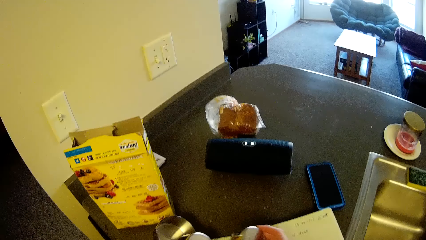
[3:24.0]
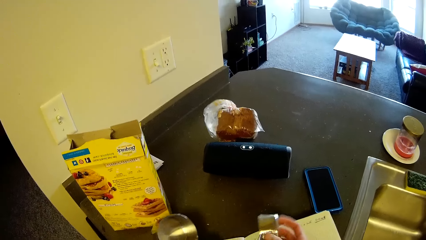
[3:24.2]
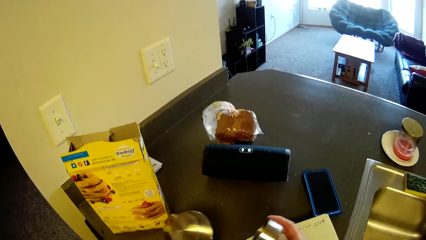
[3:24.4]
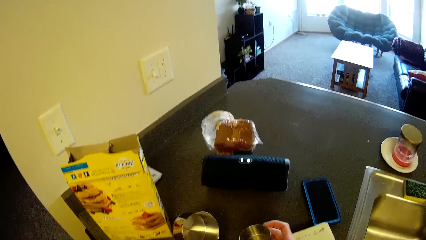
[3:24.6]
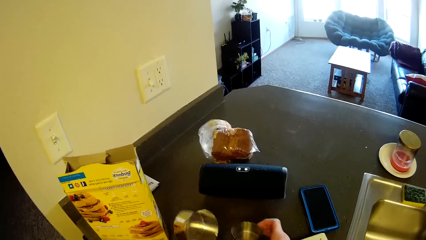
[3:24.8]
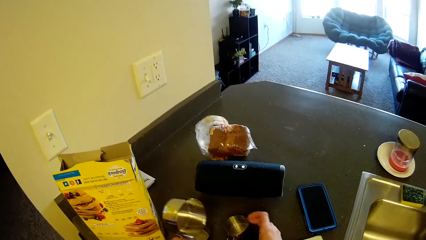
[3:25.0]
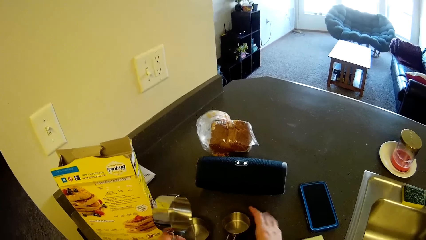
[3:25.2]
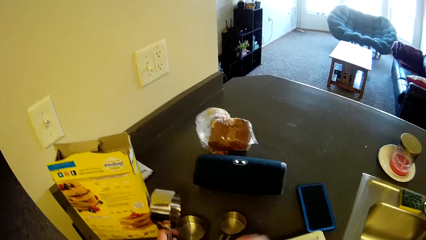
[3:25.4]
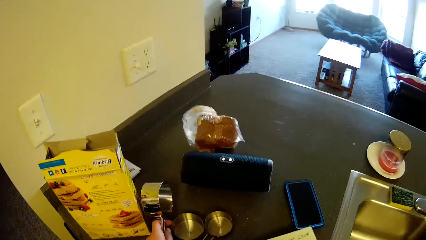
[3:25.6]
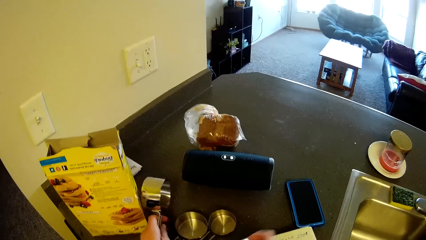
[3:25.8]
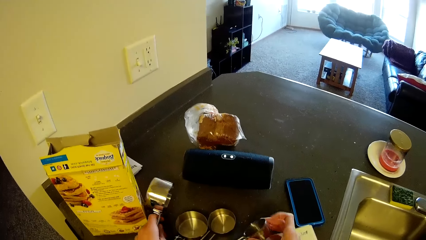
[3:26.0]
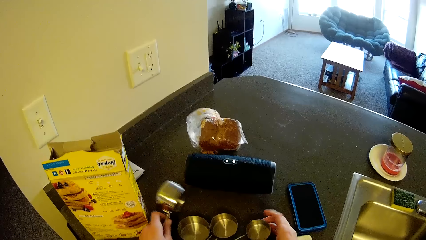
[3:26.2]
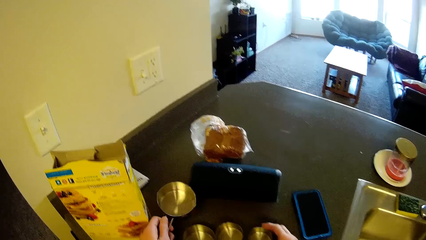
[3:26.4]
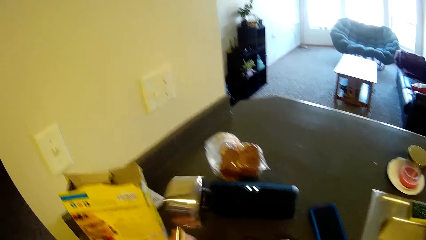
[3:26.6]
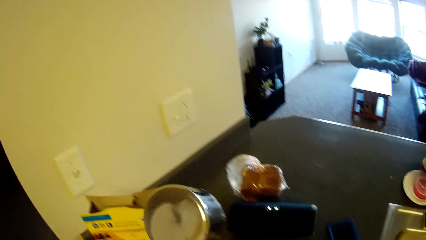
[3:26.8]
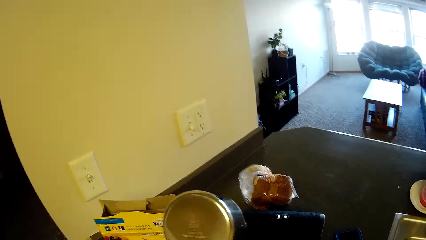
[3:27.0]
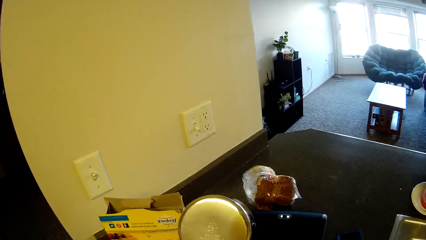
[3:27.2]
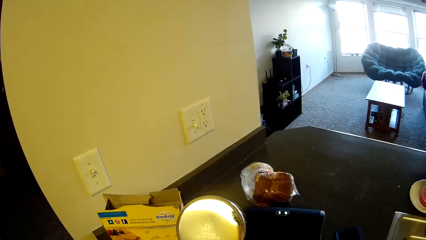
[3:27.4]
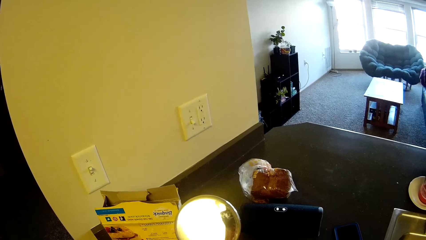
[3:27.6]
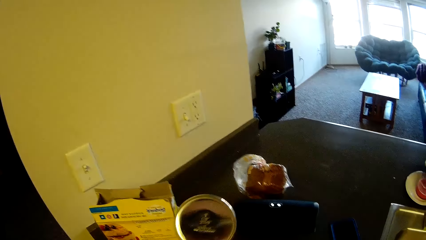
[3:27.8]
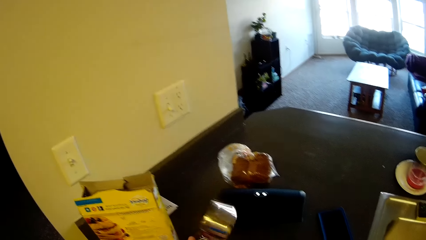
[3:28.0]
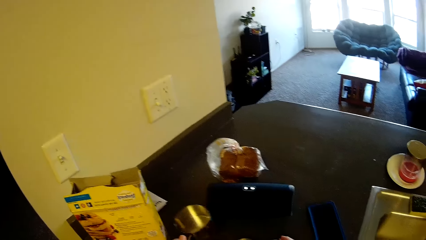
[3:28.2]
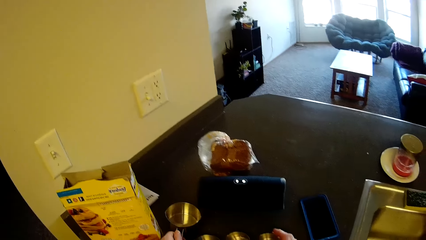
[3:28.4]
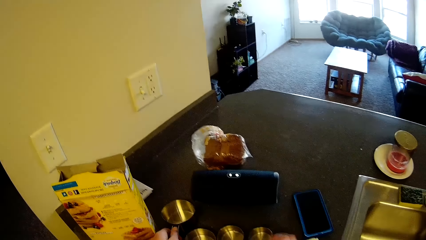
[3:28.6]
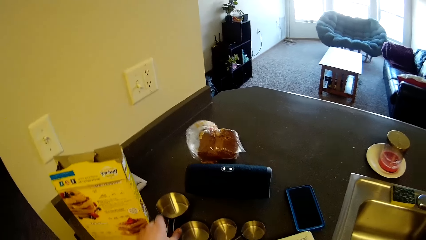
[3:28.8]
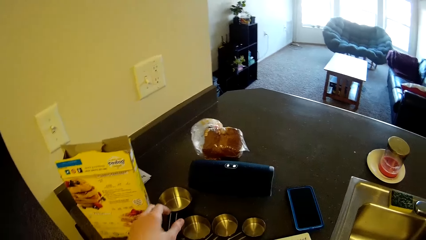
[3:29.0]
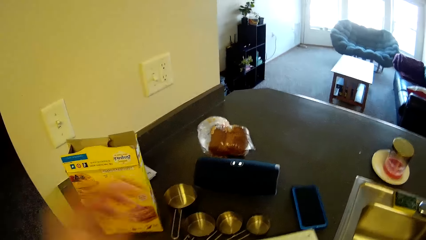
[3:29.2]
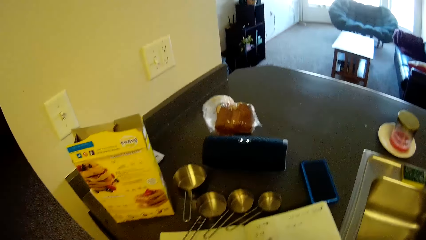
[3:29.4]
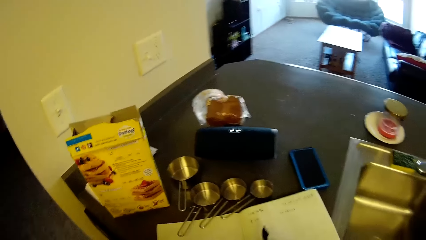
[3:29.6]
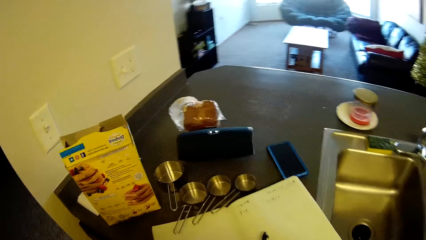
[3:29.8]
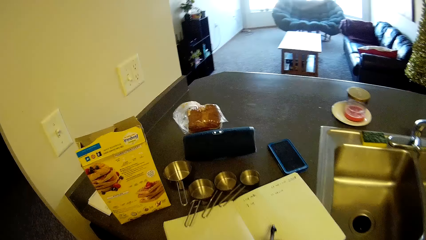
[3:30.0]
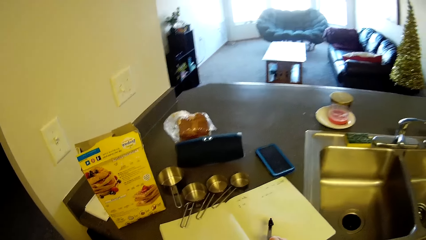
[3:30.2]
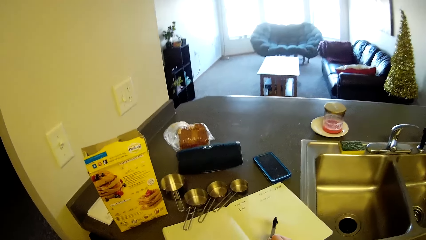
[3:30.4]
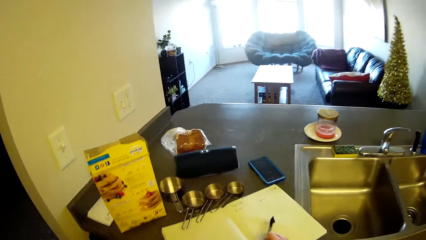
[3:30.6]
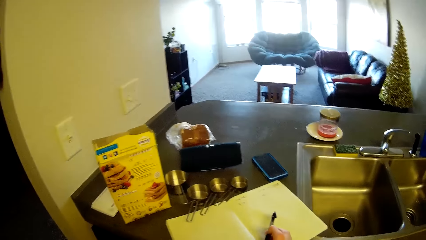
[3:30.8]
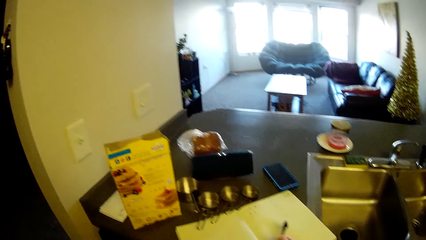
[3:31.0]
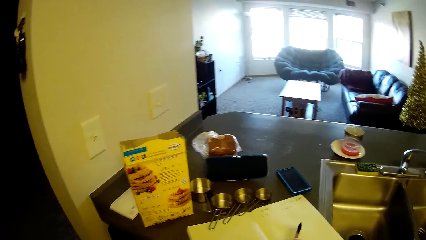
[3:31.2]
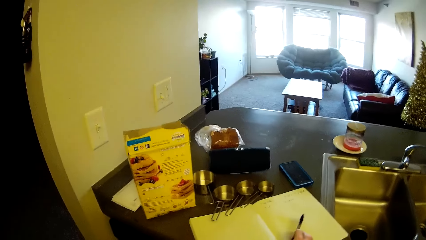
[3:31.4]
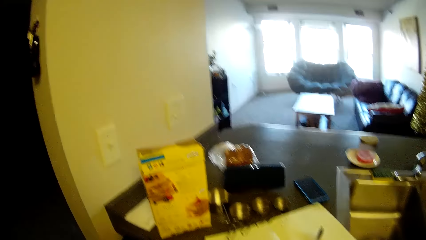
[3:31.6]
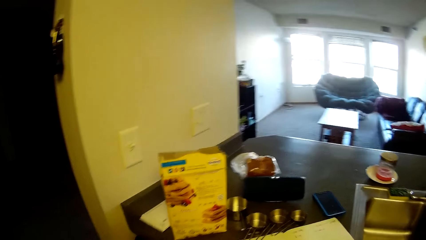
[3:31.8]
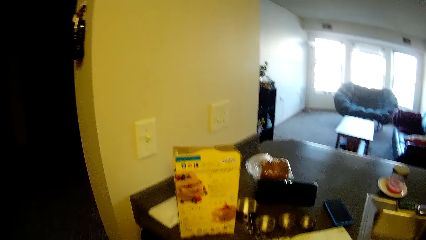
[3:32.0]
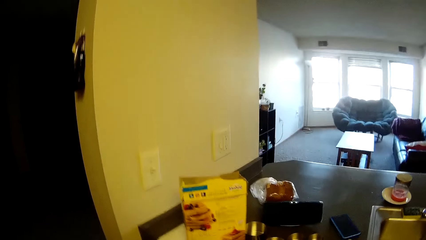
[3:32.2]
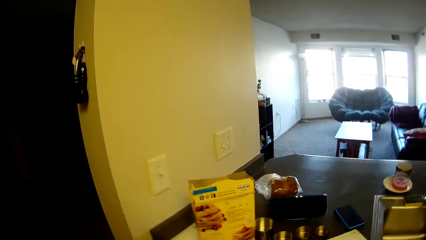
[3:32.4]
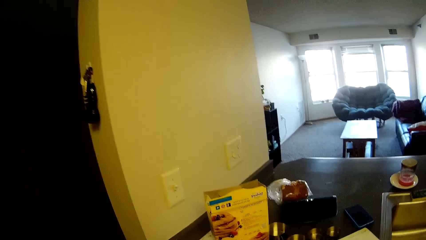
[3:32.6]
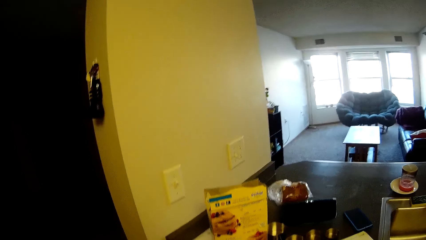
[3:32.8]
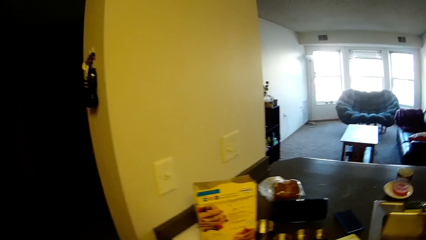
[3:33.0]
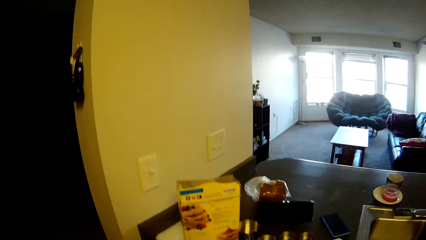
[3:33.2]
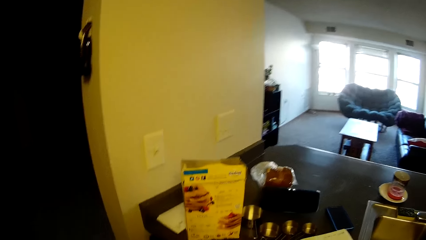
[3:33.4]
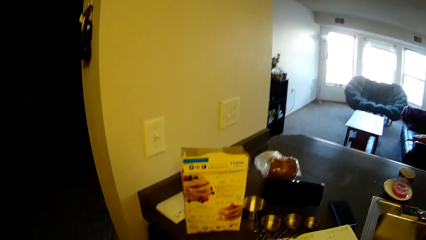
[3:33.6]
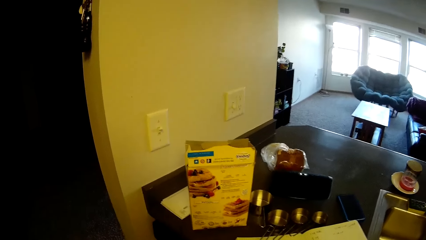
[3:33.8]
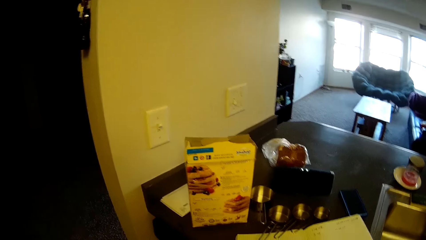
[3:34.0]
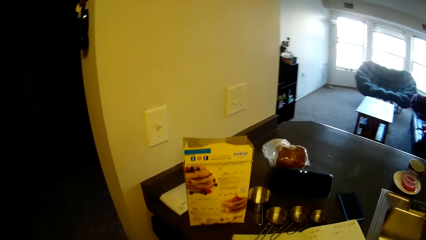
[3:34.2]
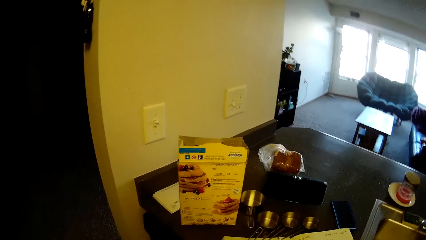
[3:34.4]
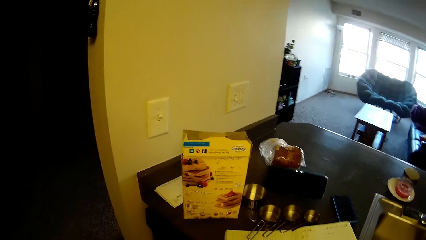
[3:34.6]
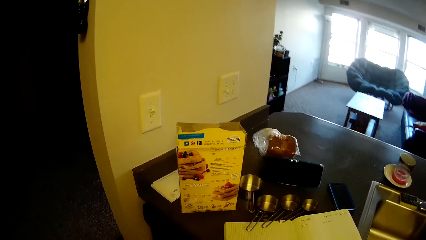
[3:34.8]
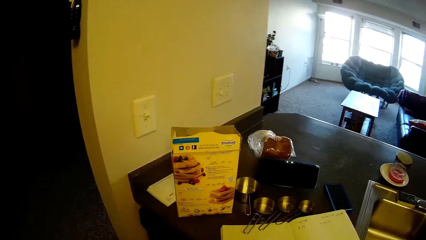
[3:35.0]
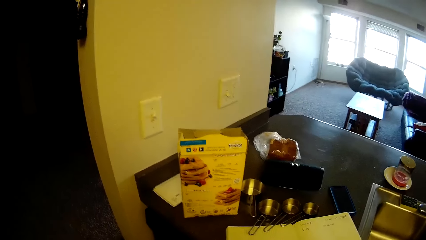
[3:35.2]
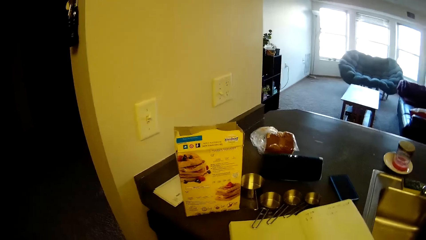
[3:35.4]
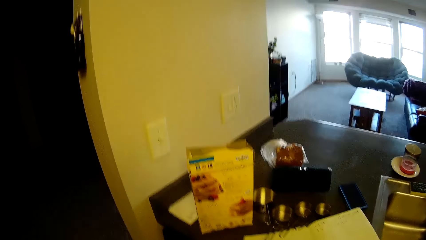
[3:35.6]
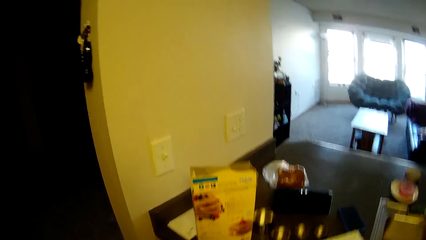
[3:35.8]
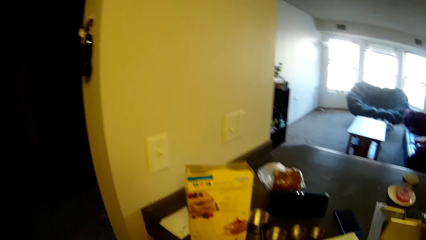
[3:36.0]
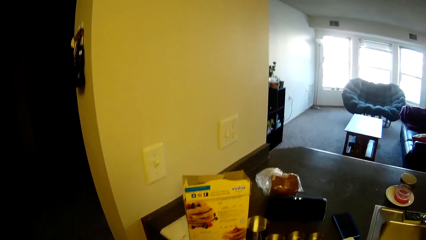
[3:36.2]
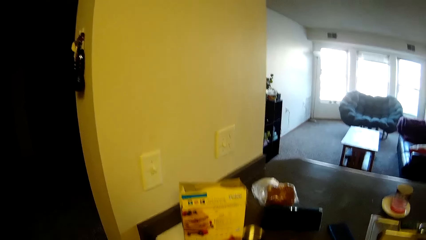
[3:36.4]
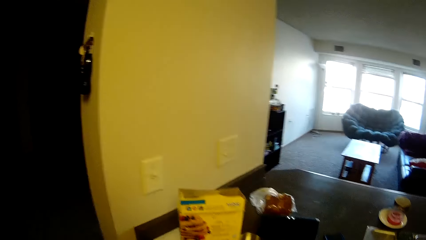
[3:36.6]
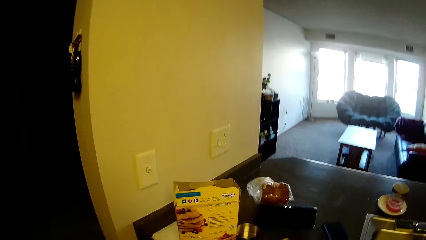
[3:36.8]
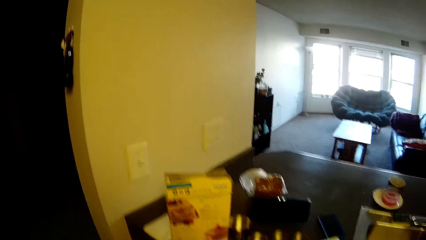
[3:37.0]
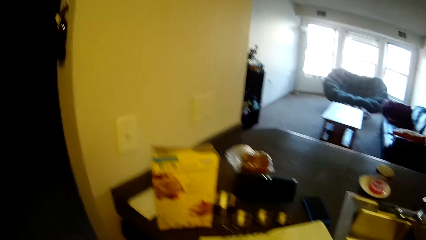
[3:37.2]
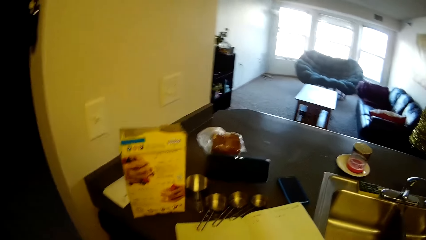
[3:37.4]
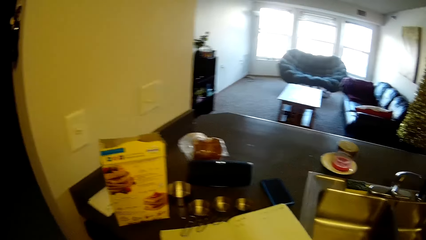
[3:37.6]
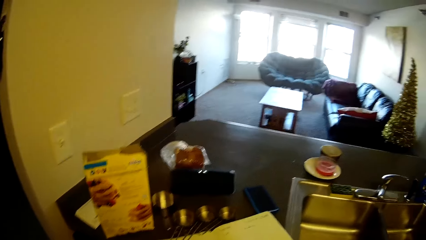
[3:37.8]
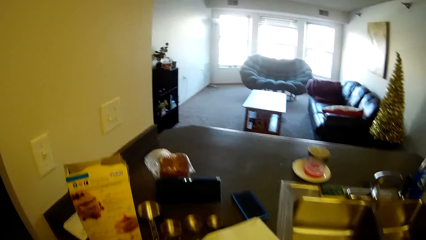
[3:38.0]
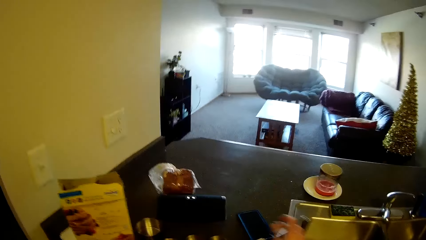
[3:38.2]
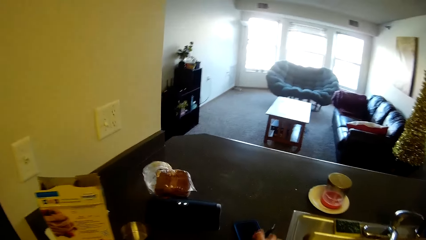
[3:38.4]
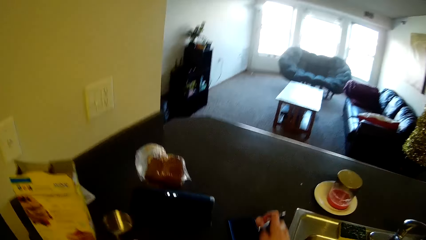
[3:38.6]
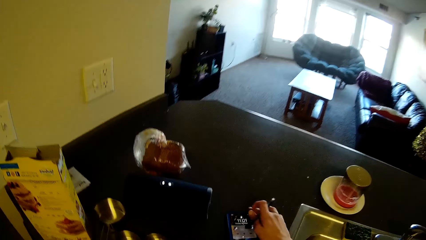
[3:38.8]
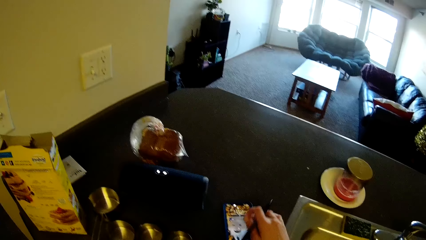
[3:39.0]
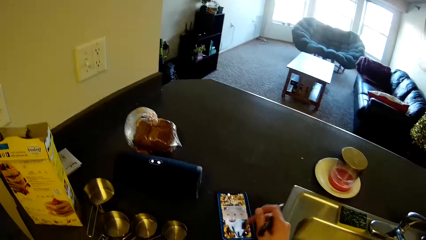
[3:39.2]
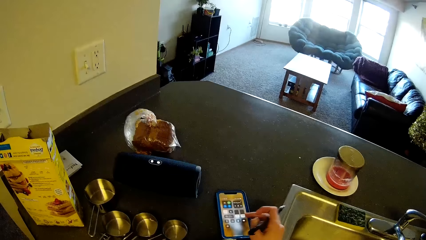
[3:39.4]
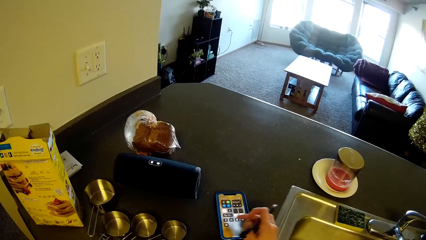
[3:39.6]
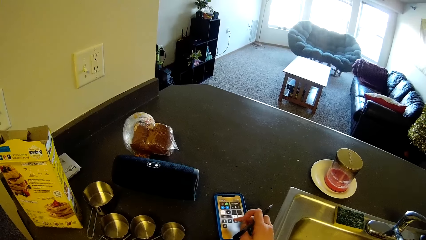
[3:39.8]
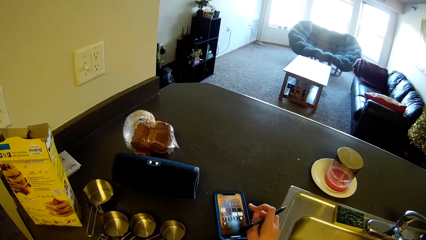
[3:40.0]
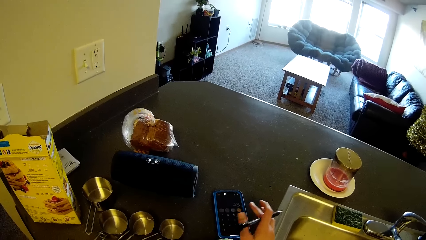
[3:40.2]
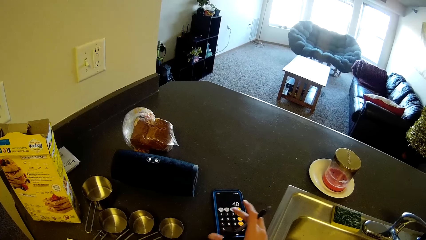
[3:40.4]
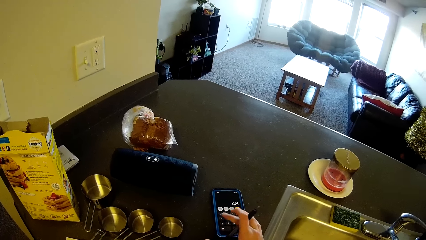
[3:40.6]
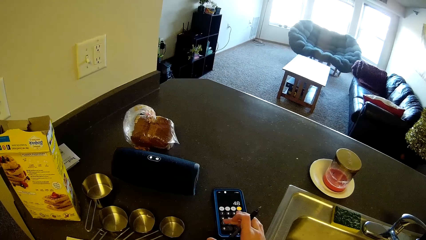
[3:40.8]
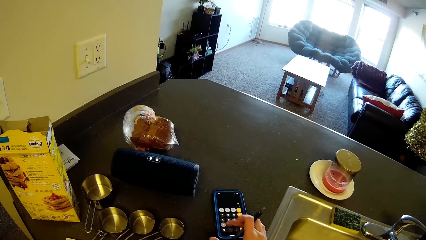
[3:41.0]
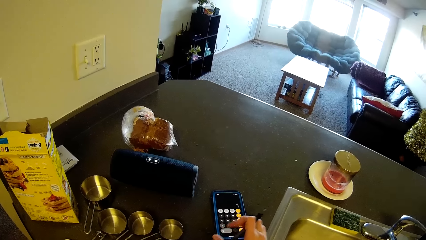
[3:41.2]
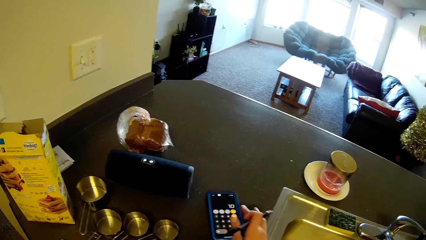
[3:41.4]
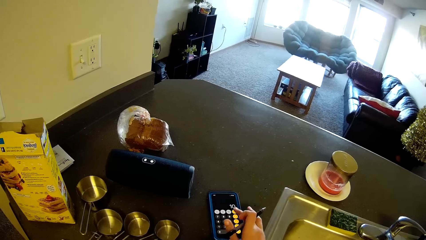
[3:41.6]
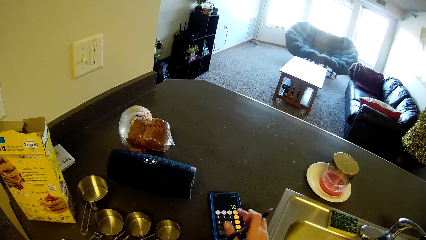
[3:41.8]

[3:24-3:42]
The camera wearer arranges the measuring cups on the table. She puts the container on the countertop. She raises her left hand towards her face. She operates the phone on the table.
